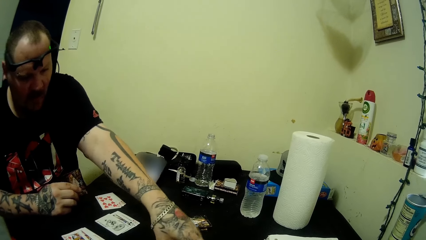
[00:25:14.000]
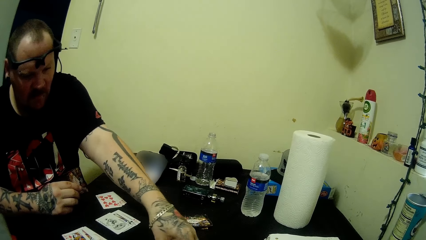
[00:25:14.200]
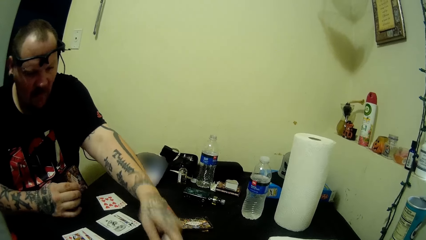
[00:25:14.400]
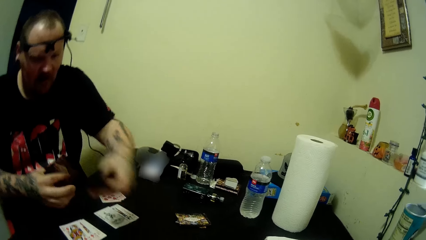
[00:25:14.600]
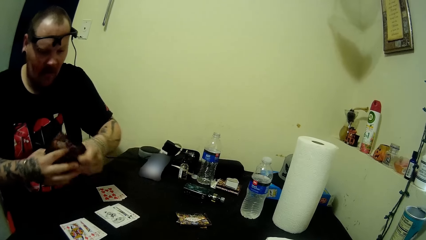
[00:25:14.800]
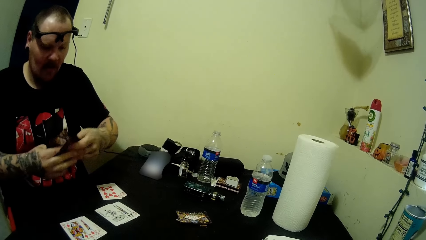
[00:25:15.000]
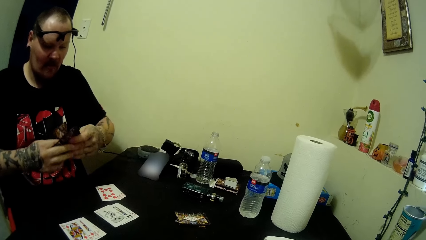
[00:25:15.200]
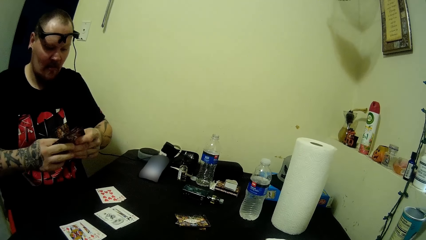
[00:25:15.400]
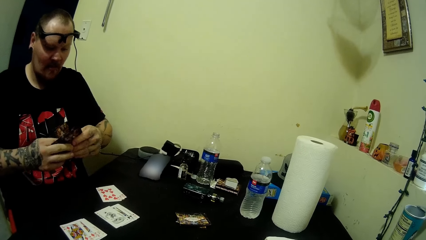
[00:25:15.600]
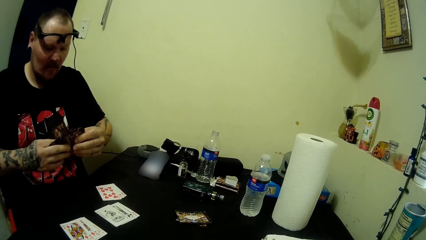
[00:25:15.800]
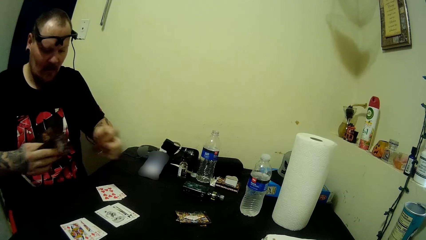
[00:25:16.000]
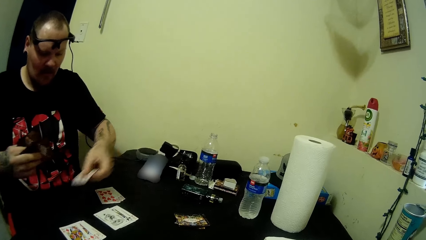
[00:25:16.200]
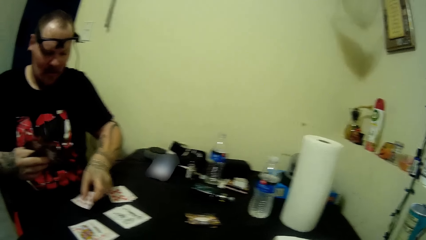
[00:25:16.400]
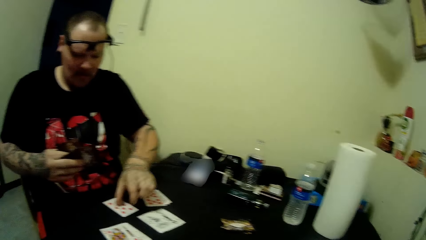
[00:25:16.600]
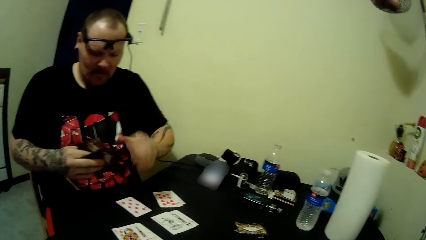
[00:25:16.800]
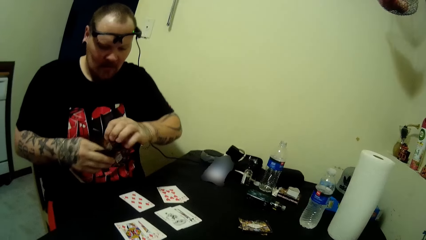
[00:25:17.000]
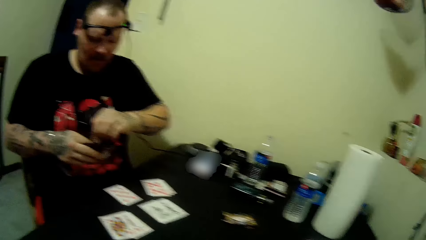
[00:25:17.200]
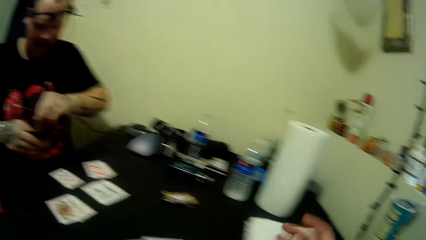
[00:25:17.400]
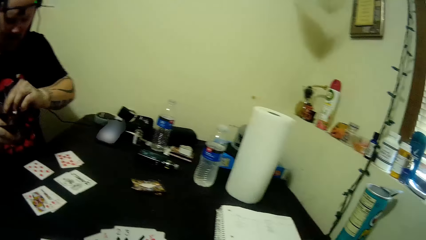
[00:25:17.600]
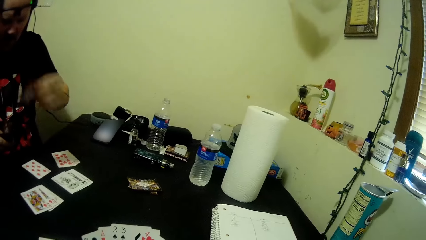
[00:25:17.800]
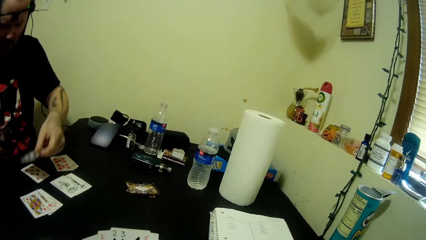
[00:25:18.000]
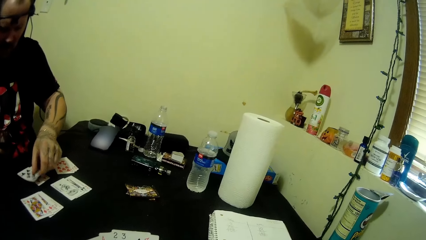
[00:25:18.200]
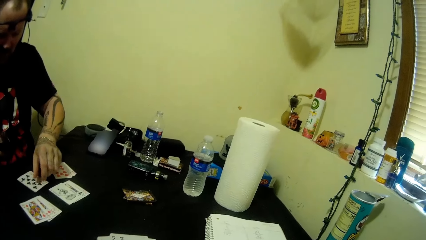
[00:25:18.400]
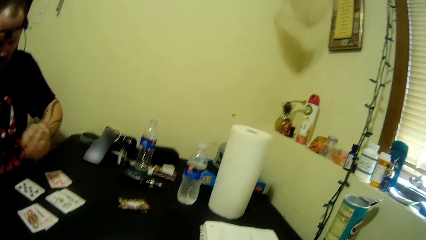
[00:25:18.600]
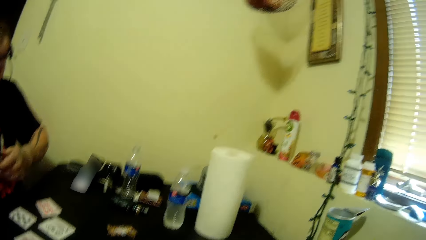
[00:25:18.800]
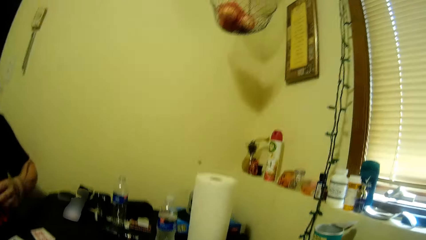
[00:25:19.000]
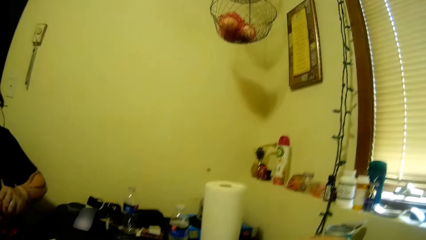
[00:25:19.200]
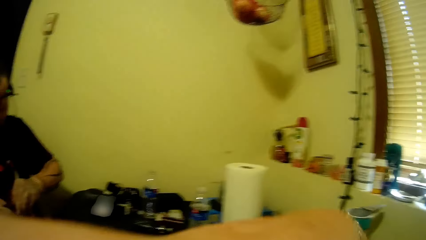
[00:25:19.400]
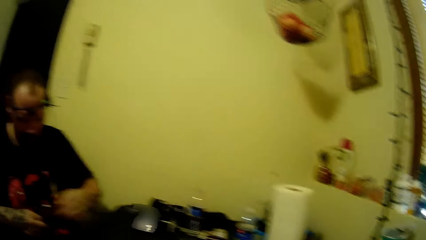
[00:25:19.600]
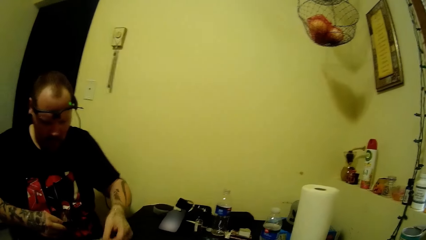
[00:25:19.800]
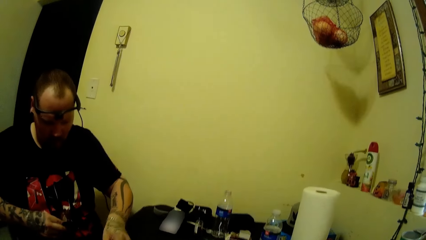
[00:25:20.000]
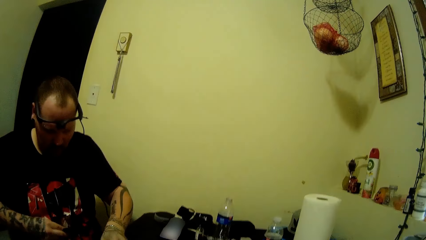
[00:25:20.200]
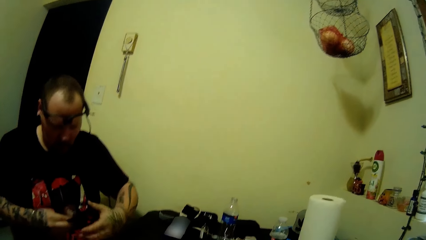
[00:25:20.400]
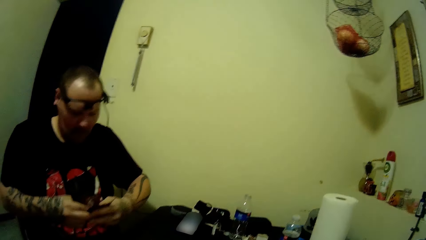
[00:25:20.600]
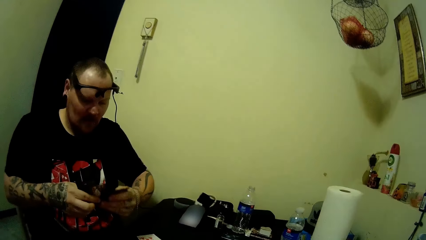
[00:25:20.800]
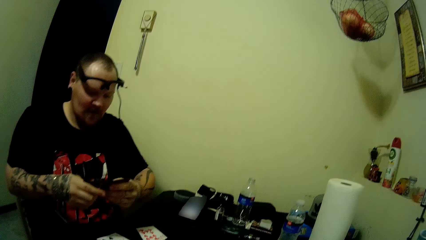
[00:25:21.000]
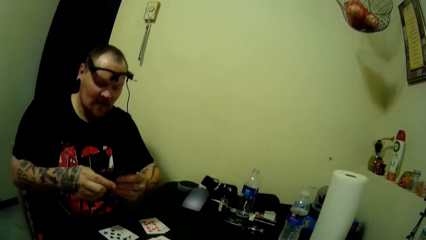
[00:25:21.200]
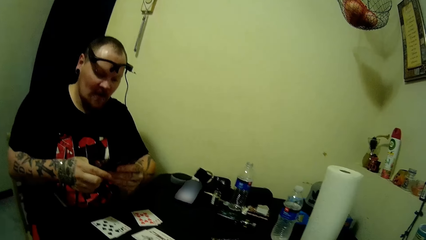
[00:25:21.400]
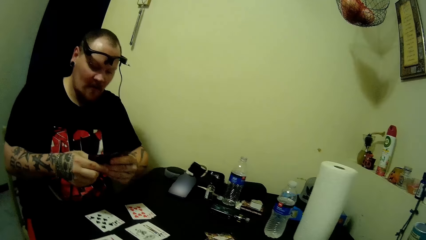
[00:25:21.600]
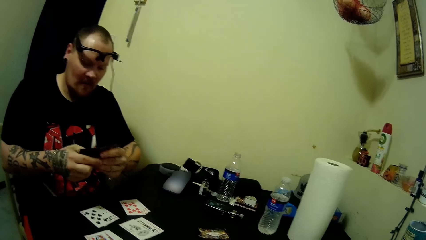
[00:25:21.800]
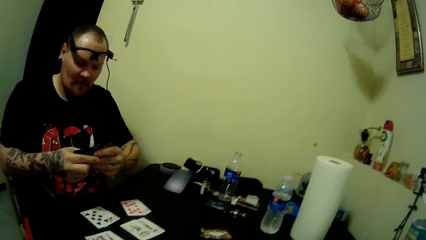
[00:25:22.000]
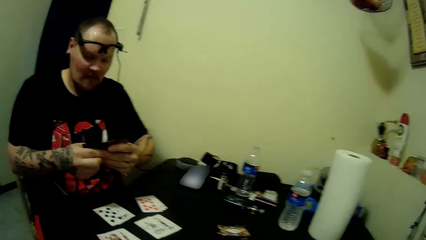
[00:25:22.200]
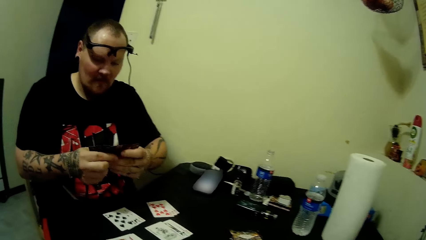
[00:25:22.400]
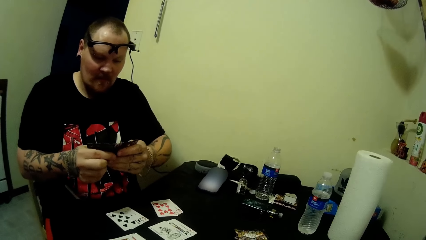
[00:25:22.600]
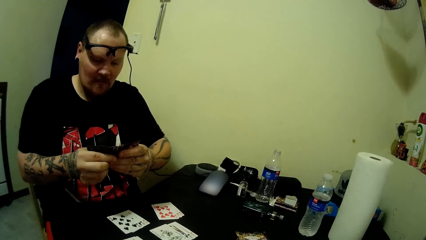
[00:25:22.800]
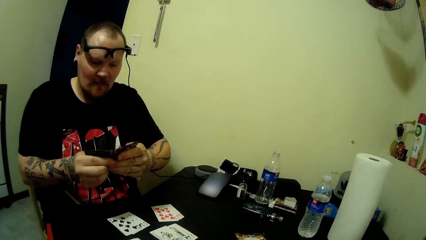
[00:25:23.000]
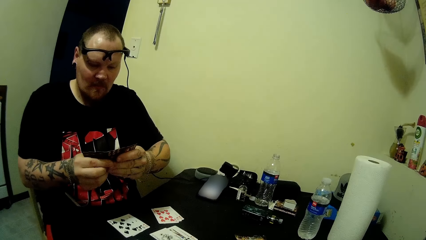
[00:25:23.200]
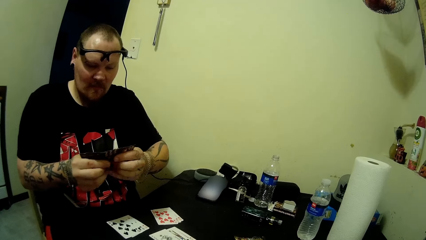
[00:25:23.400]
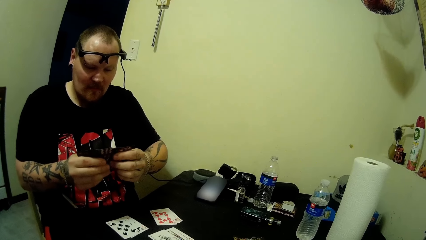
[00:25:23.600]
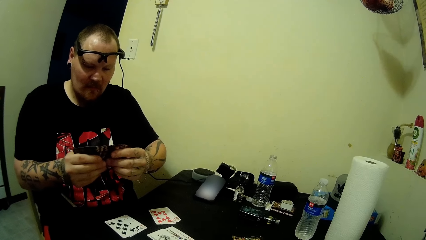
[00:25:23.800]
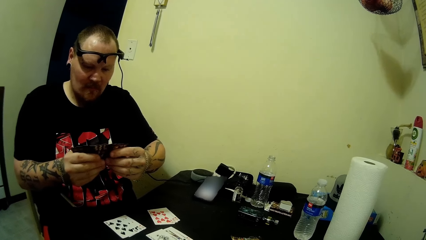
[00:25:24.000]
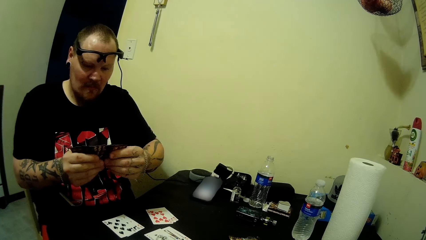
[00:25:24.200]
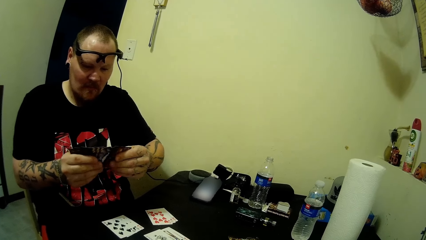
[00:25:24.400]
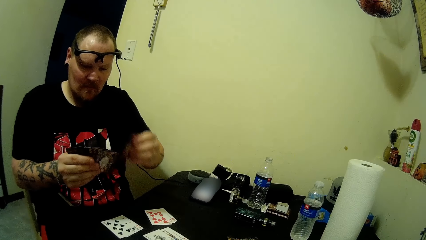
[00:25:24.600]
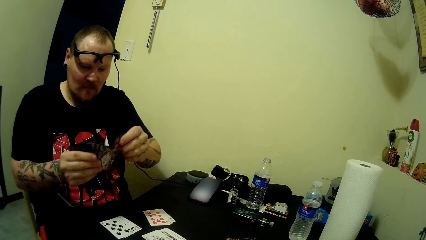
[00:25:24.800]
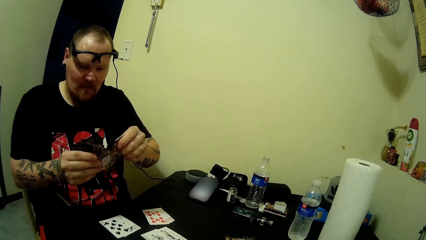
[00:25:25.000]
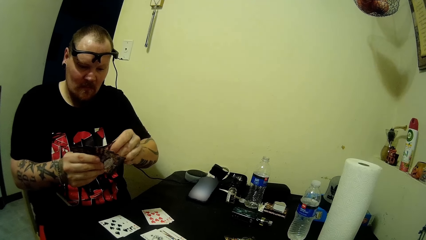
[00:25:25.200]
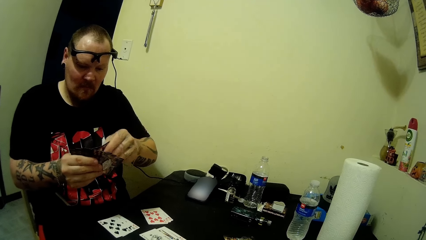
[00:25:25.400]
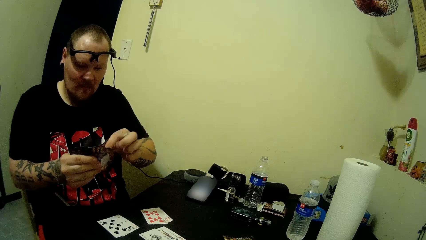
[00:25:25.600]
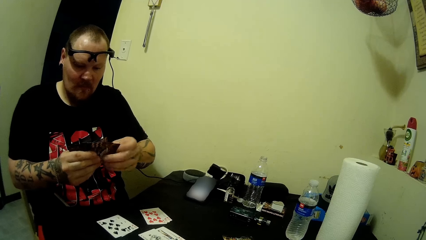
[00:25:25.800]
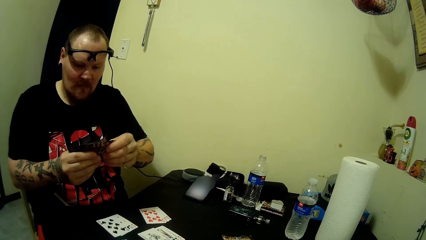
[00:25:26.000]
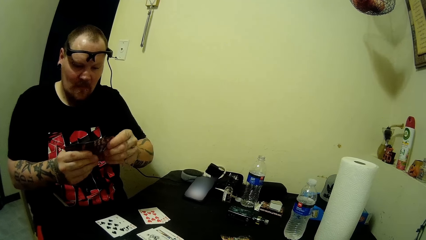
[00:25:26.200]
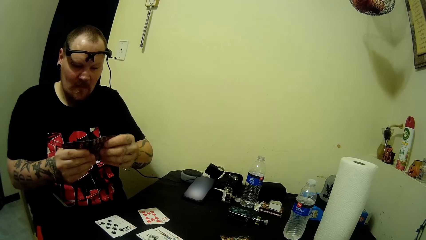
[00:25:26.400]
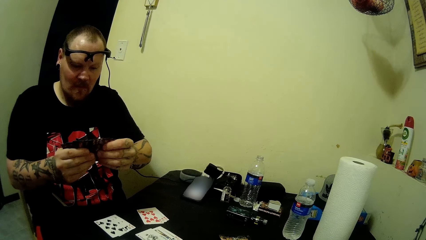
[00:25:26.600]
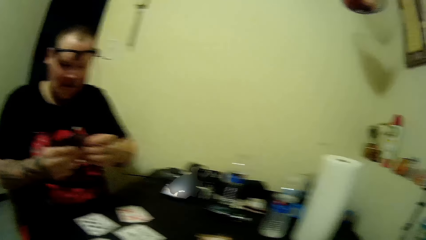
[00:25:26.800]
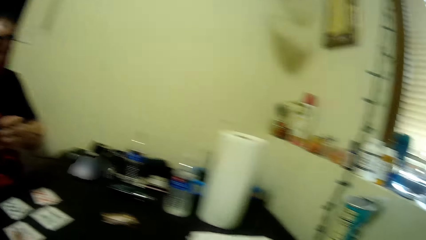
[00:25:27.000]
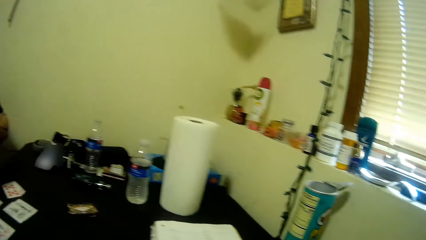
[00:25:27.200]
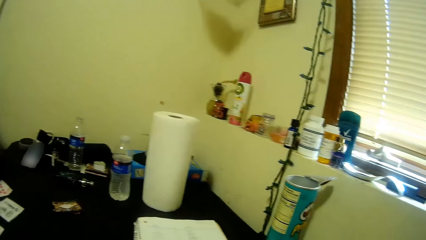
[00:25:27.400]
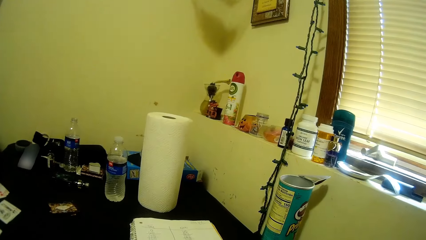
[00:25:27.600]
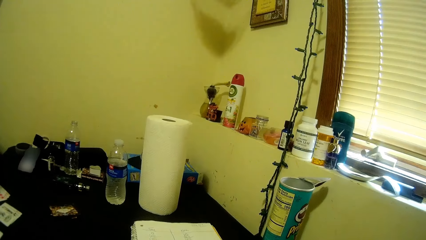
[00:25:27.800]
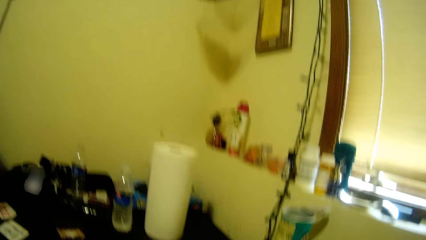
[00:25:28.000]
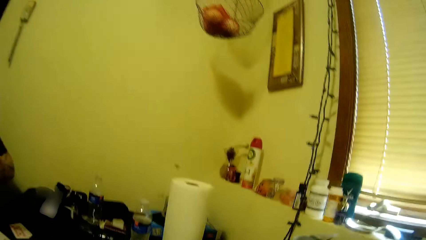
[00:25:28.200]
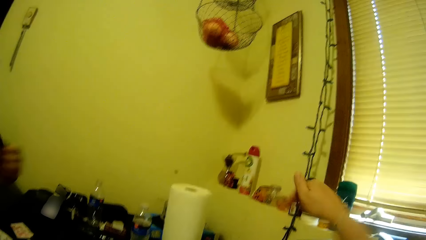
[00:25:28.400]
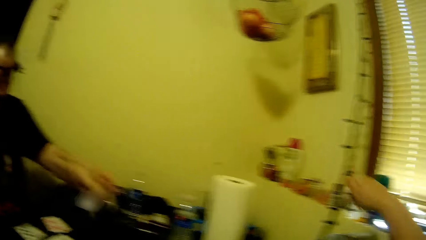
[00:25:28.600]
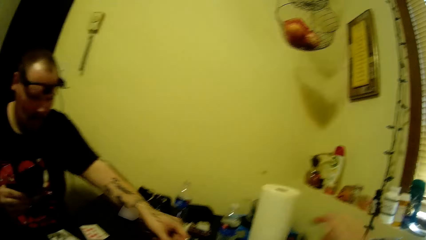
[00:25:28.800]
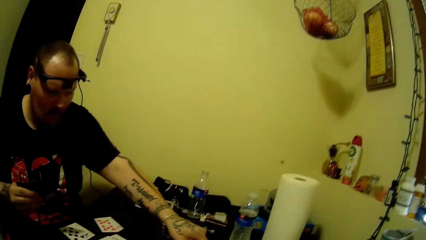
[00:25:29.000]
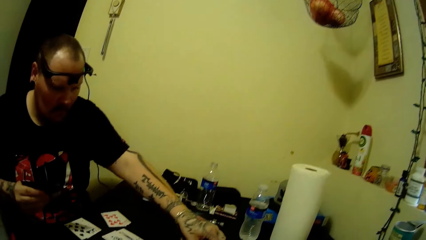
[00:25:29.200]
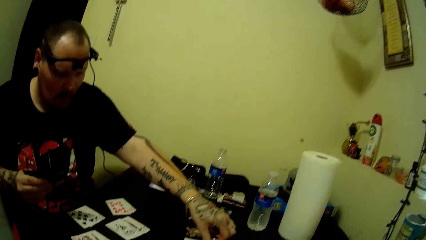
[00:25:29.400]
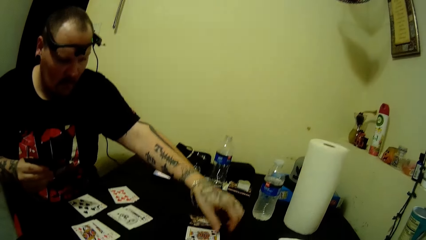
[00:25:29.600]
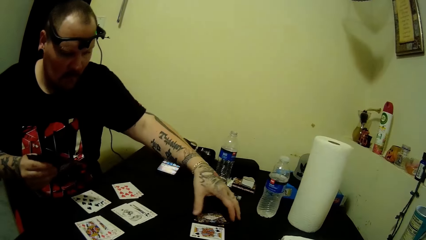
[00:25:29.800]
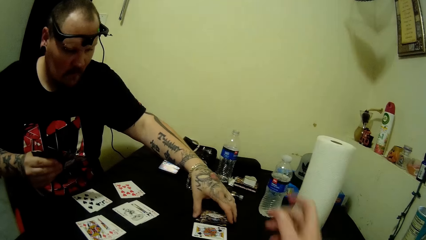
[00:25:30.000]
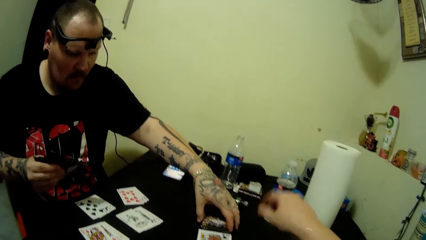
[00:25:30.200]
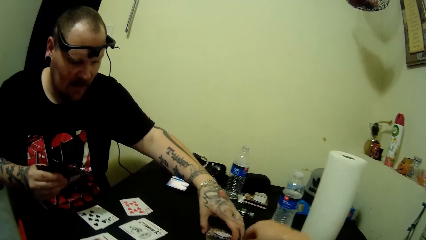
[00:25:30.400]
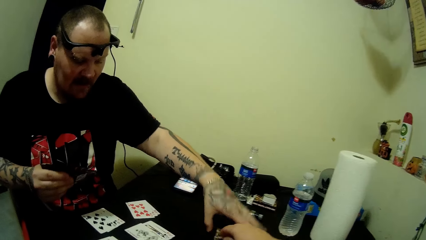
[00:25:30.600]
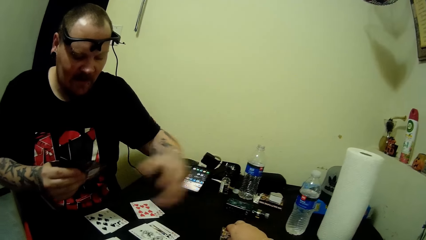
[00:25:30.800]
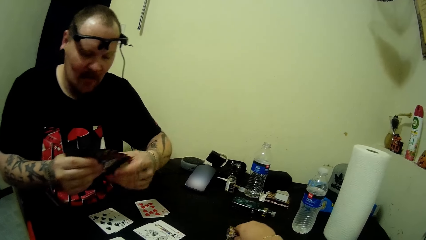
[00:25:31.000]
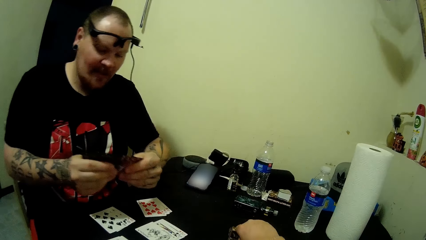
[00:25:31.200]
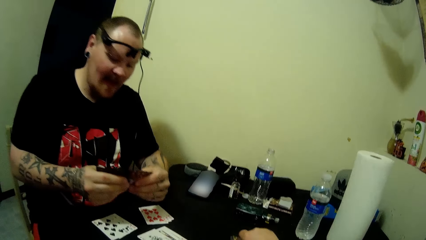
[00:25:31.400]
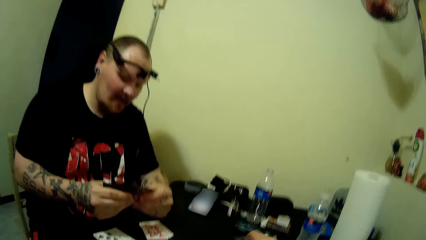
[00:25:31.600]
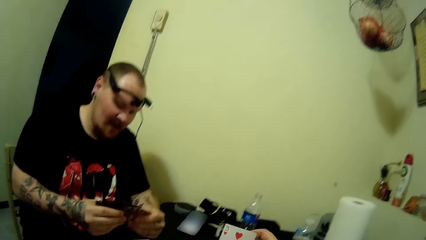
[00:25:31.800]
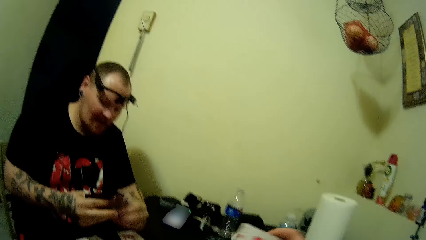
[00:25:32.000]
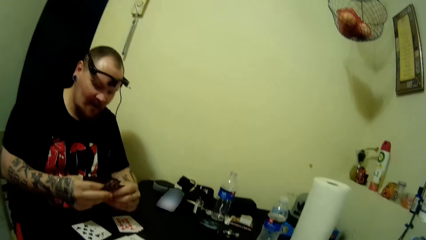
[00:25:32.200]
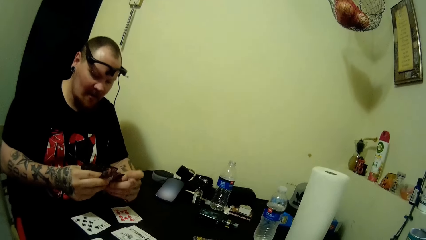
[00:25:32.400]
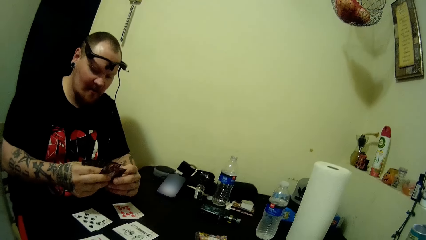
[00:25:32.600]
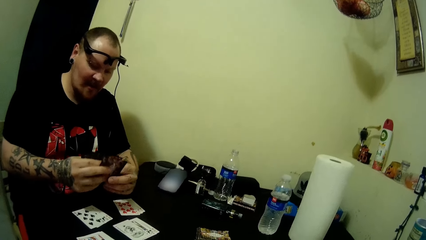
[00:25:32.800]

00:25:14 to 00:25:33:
A man picks a card from the table. The man puts a card in the pack of cards. The man puts a card on the table. The man takes a card in his hand. The man puts a card on the table. The man drops cards on the table. The man takes a card in his hand. The man shuffles cards in his hands. The camera wearer points at a crisp can. The man touches the cards on the table. The camera wearer takes a card on the table. The man holds cards in his hands.
